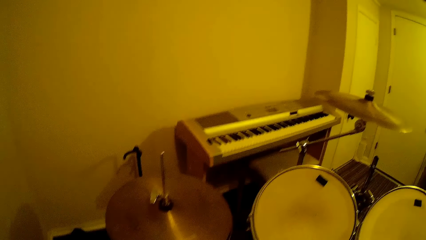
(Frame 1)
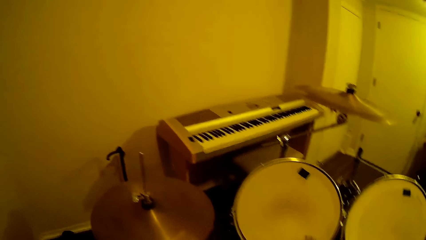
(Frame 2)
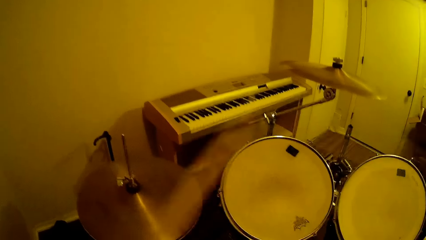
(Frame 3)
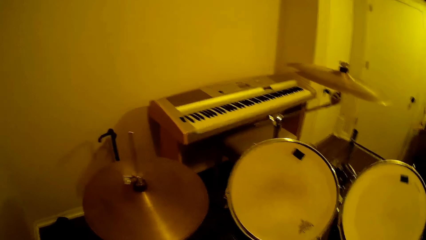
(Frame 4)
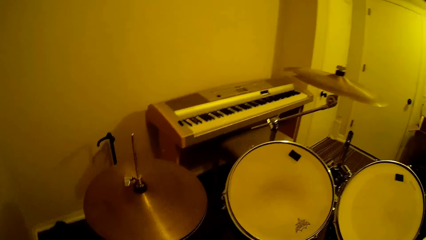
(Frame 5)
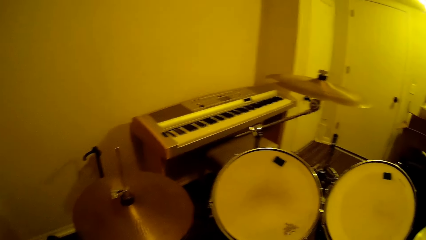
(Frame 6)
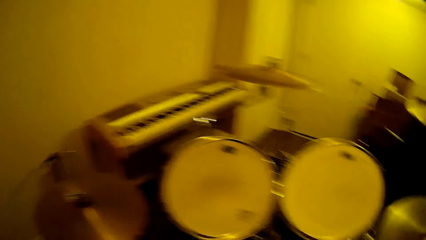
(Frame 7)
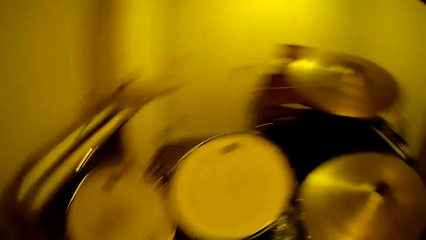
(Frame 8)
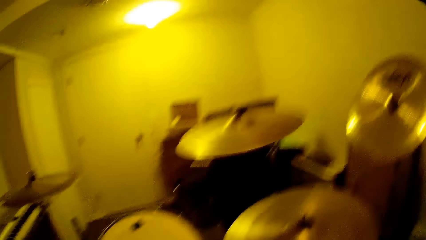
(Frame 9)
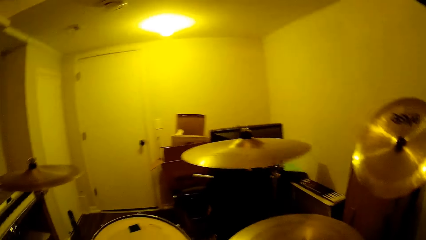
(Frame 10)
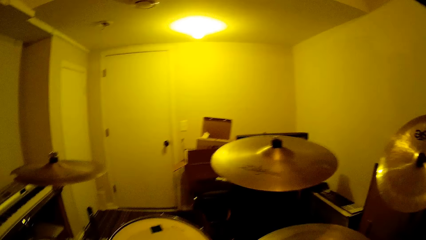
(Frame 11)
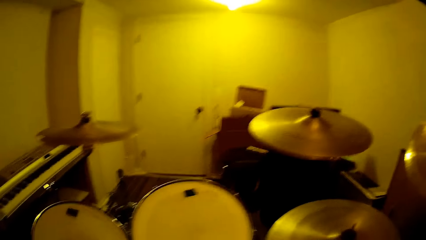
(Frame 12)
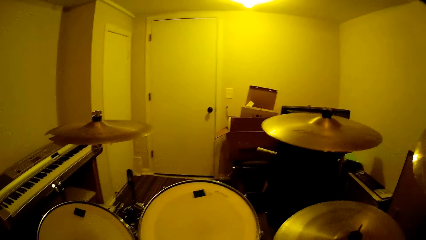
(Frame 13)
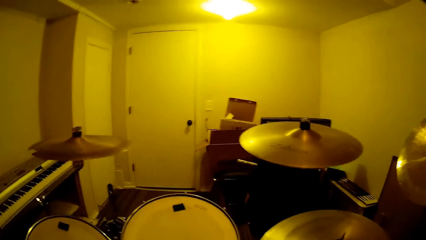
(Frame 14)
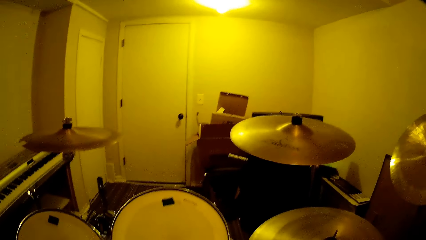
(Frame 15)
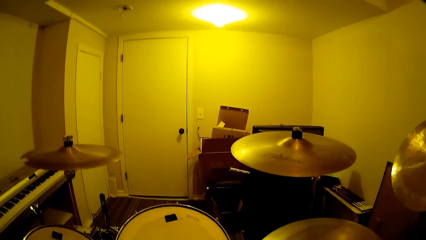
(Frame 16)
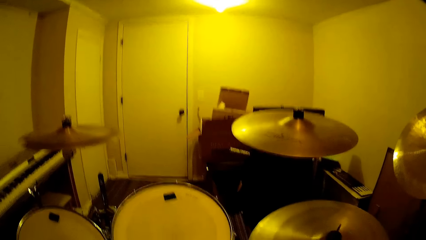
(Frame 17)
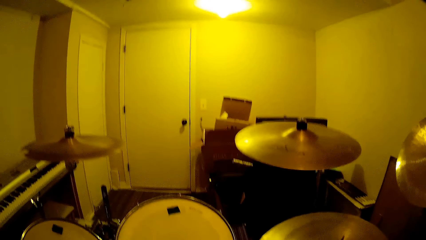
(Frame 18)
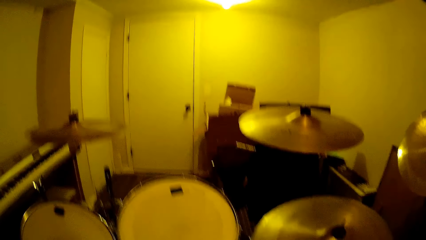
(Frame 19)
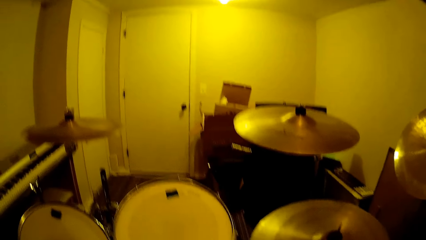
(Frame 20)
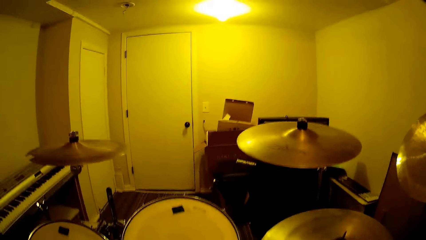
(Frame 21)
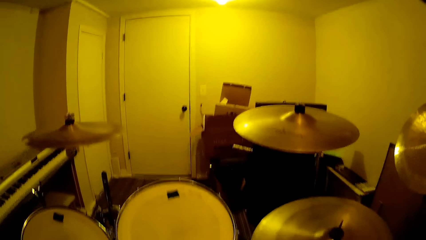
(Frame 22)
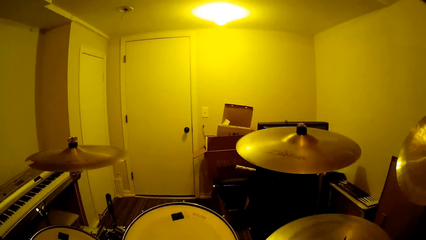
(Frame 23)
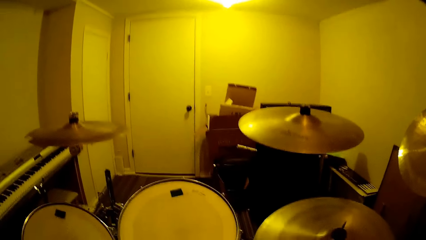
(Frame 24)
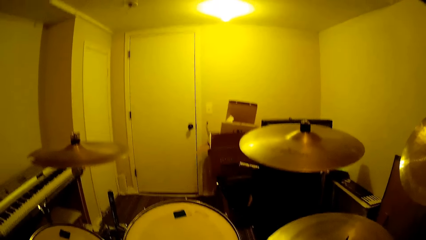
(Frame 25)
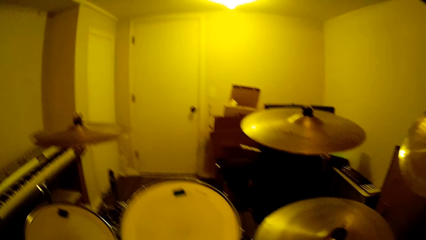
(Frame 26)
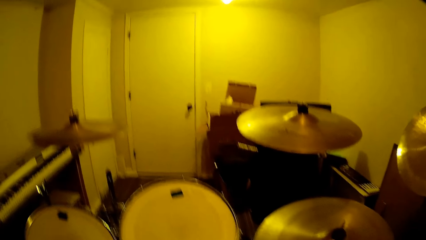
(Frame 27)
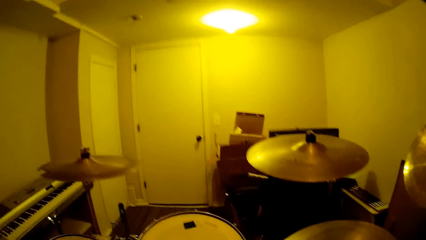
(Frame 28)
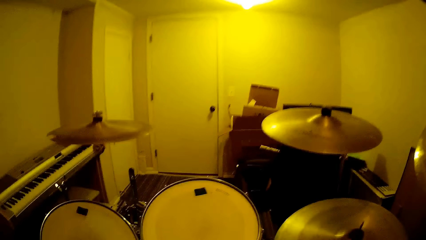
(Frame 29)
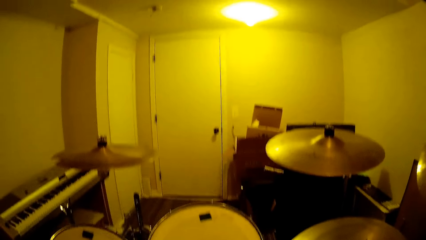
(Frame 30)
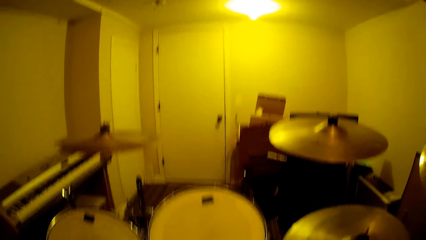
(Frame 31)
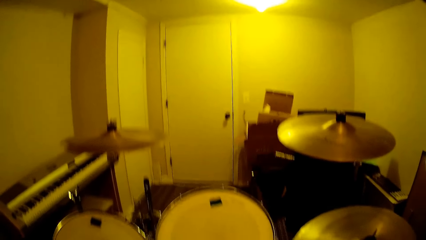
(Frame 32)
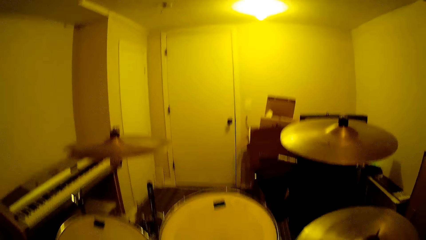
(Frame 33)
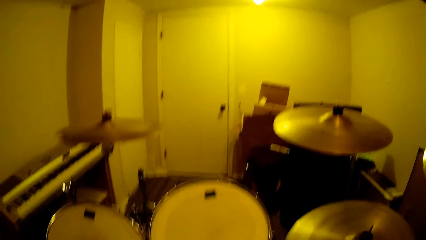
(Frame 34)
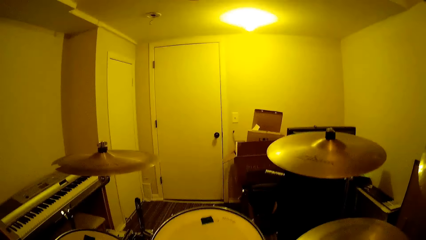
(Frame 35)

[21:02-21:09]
The camera wearer plays the music band out of camera.

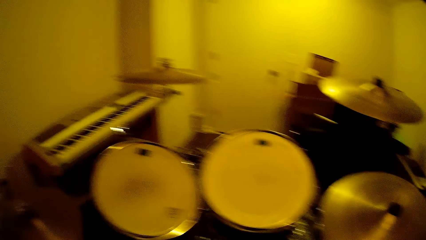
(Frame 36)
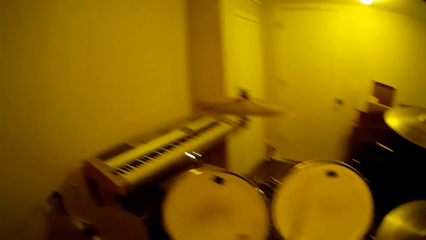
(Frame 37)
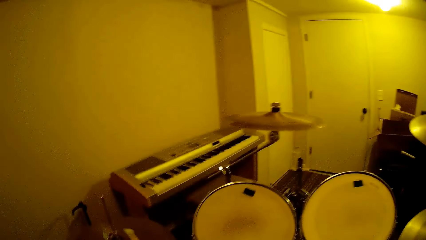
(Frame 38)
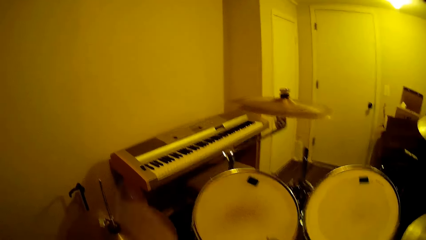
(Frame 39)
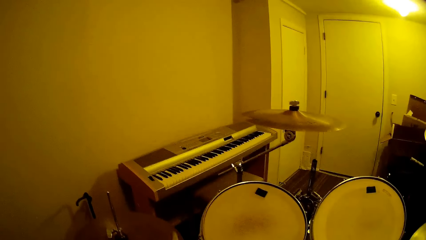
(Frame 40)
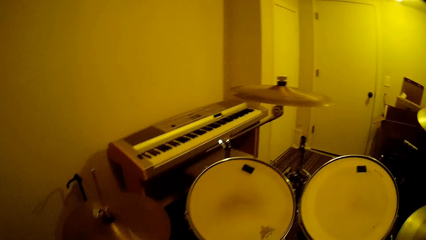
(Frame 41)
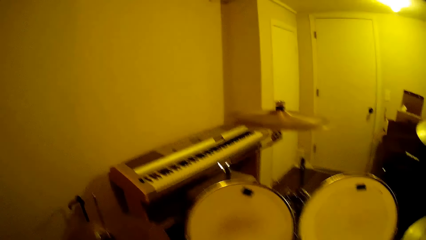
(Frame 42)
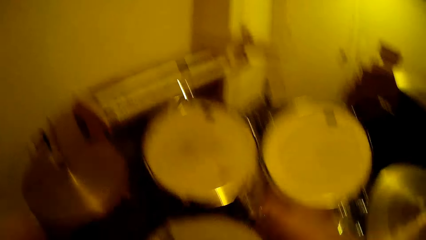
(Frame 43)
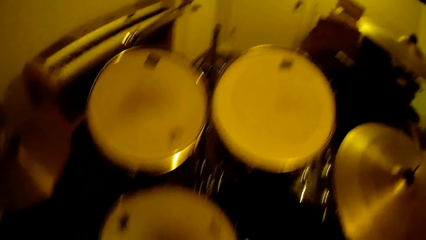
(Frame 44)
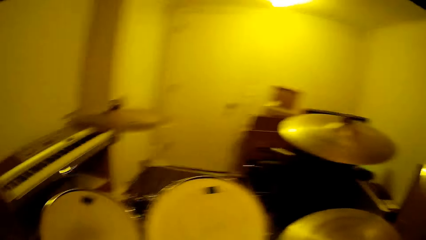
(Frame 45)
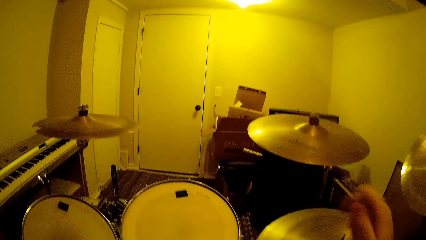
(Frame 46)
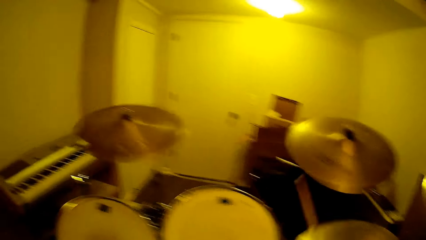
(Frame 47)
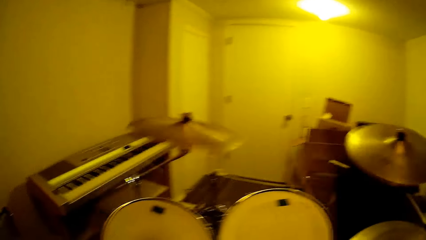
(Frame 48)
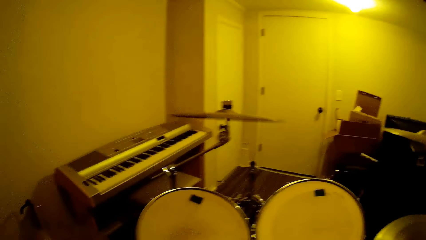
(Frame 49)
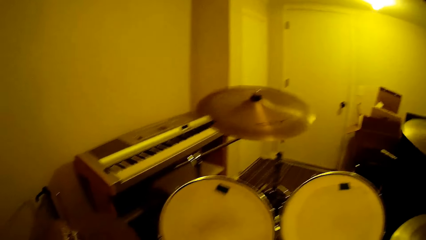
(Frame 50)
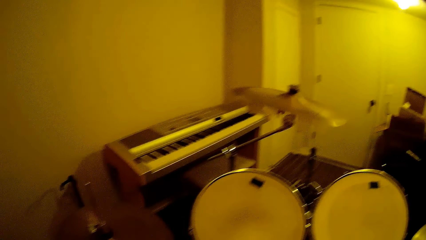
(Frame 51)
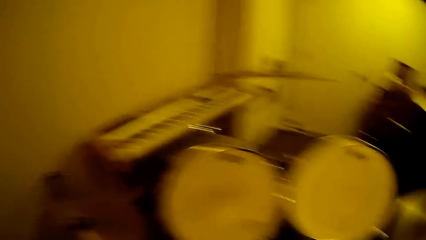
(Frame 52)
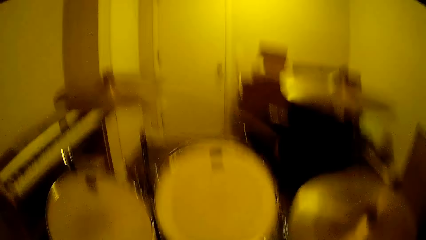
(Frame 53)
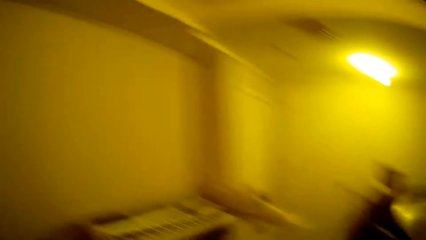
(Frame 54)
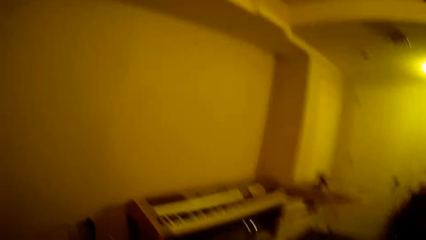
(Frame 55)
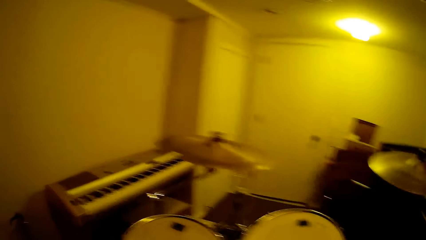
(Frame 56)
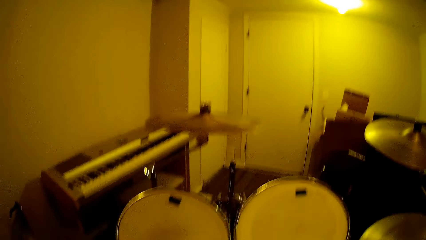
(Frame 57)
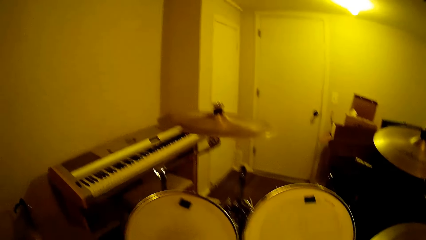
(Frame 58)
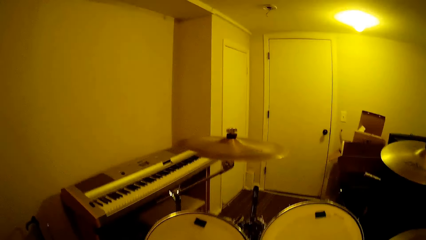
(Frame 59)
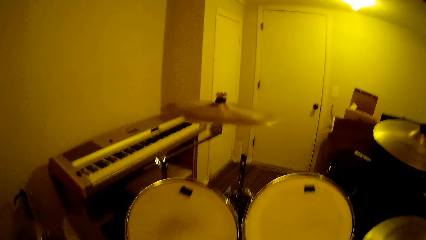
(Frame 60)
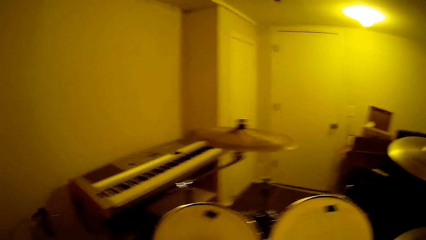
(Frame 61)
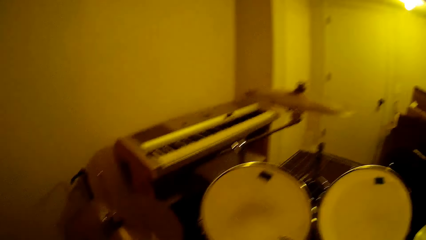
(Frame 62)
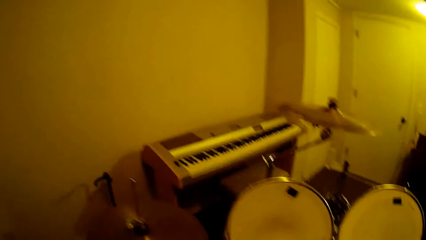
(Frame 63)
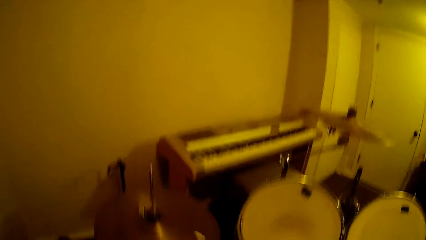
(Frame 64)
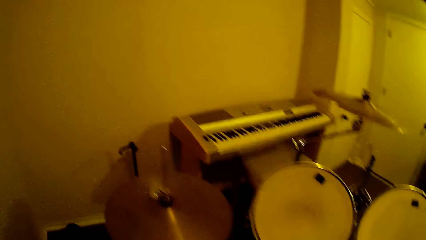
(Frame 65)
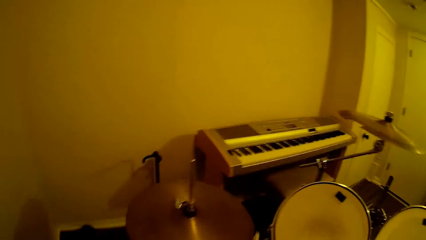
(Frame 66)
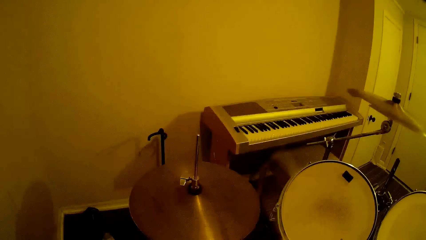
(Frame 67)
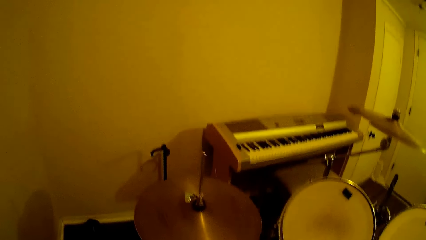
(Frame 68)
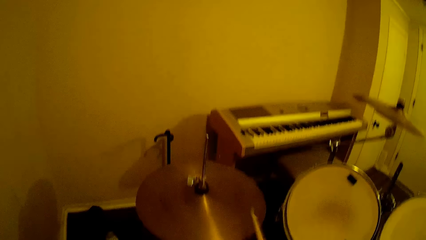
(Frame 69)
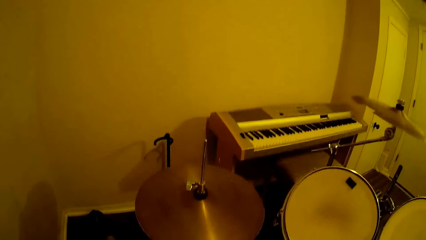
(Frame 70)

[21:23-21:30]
The camera wearer plays the music band using the drum sticks.

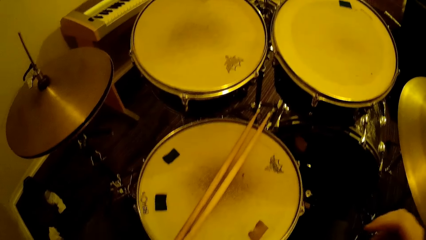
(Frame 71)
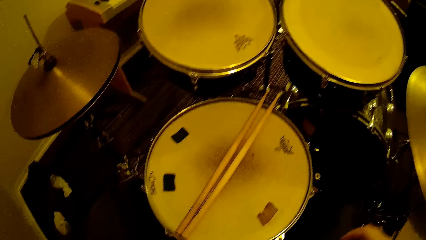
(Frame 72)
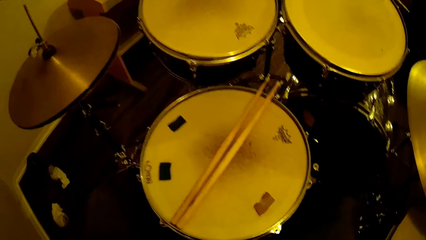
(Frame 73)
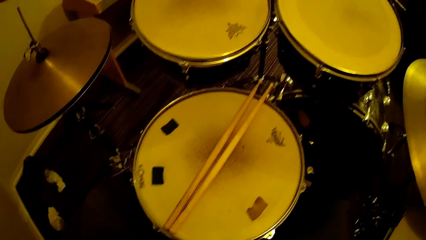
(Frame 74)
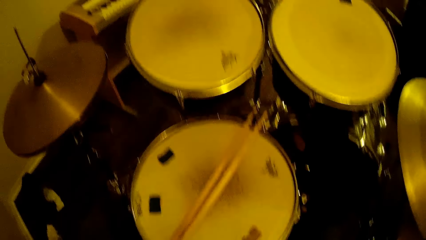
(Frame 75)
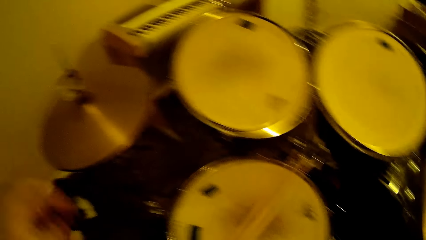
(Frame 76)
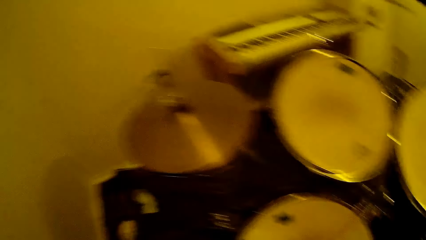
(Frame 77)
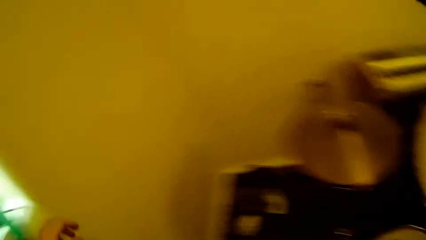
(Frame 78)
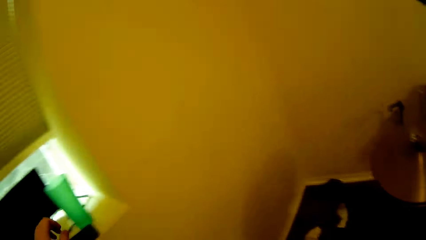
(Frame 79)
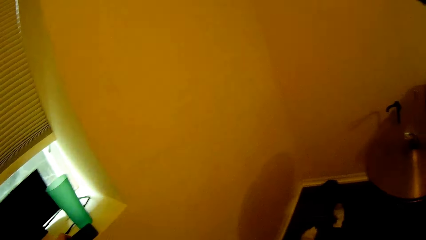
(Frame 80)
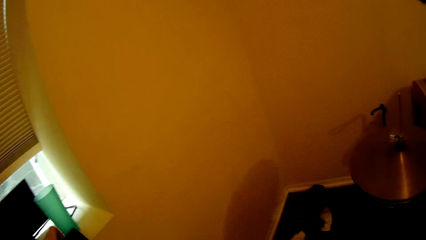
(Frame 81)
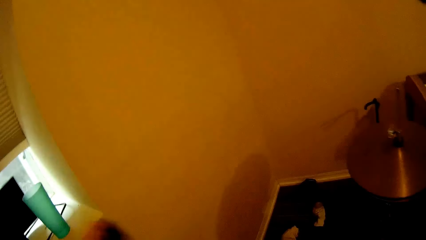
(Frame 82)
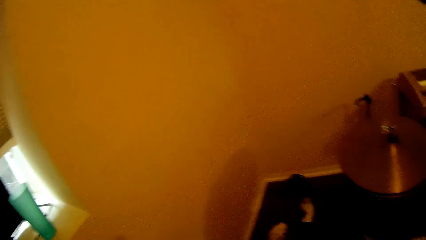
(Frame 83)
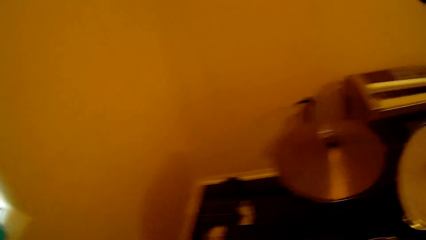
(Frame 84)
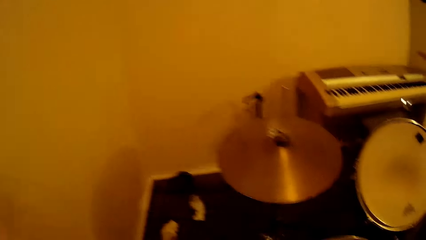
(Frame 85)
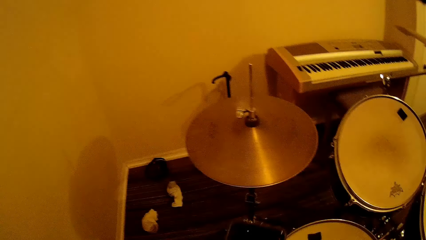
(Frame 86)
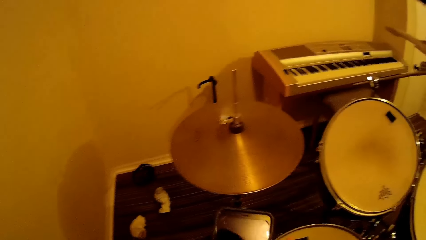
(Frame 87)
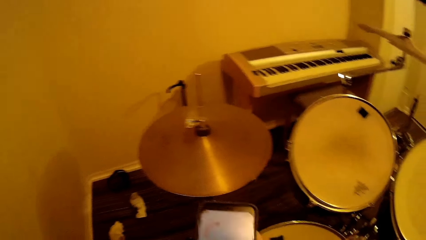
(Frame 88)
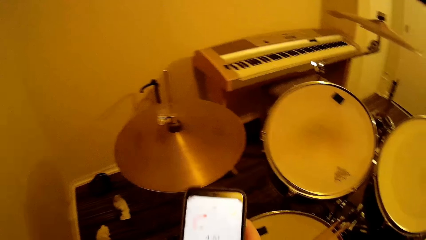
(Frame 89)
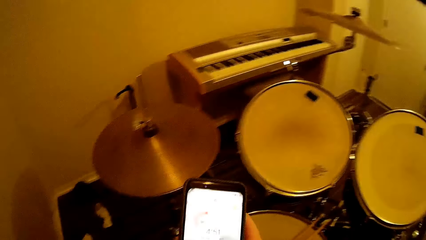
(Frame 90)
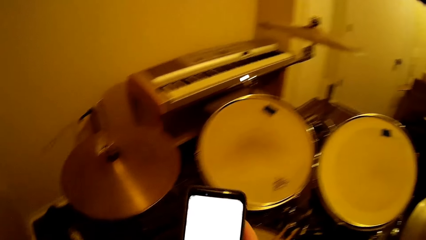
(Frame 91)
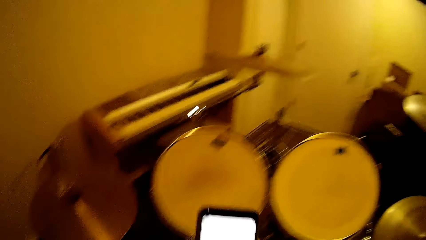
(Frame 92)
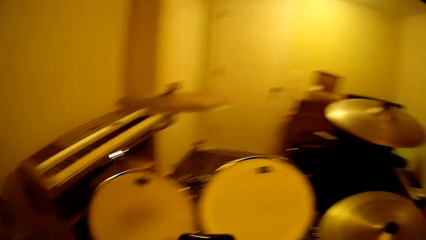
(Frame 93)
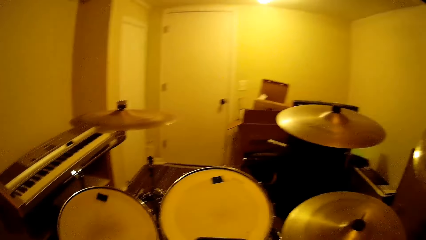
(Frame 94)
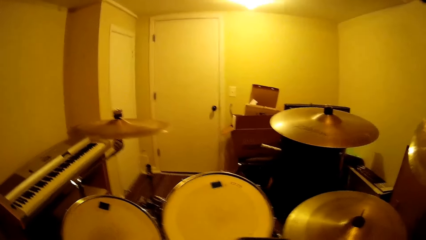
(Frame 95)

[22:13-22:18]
The camera wearer moves the hand down. They pick up the phone on the window. They operate the phone. They swipe the phone.
